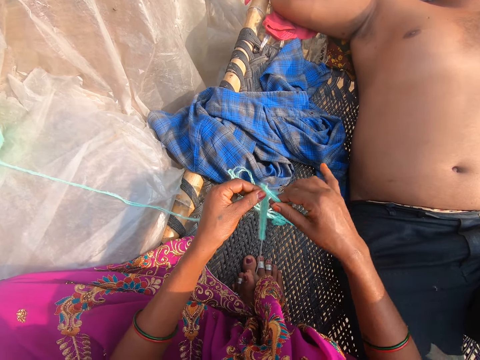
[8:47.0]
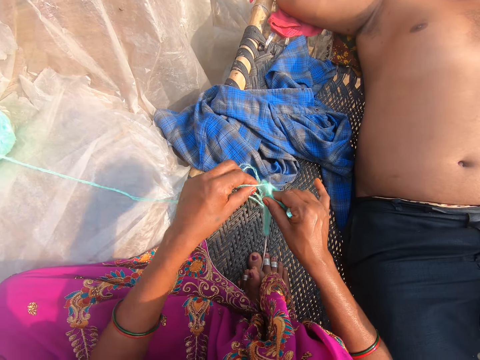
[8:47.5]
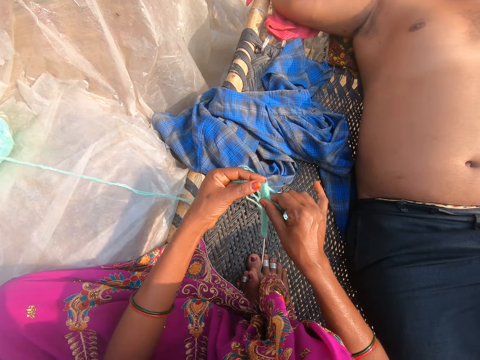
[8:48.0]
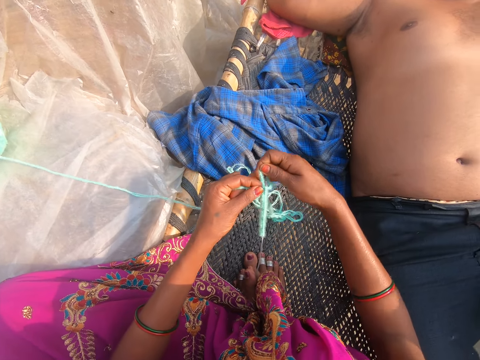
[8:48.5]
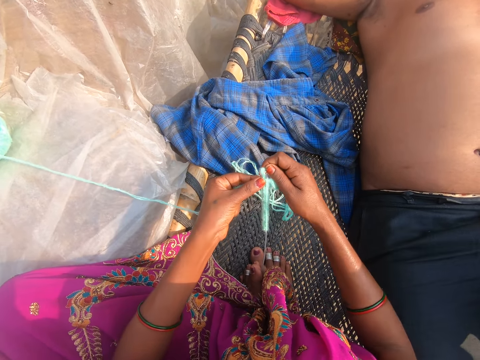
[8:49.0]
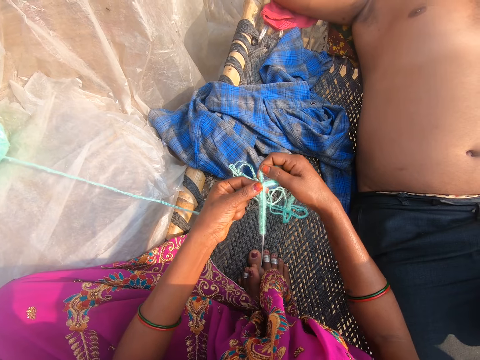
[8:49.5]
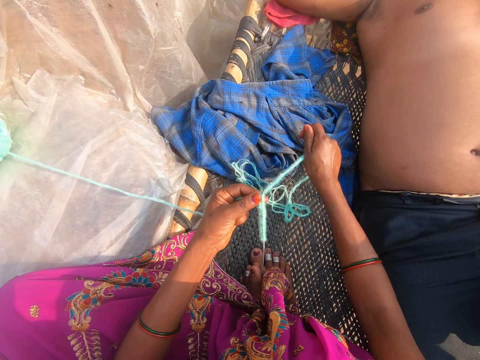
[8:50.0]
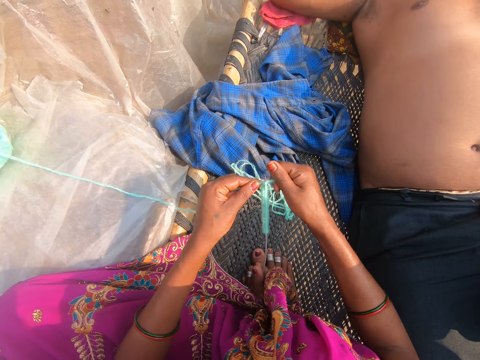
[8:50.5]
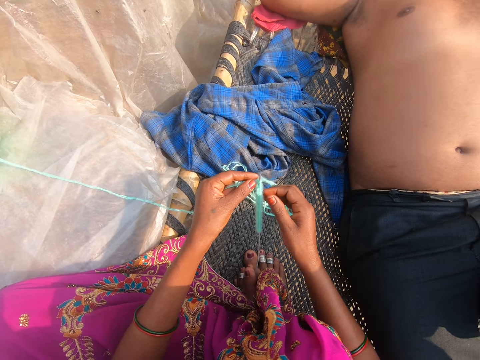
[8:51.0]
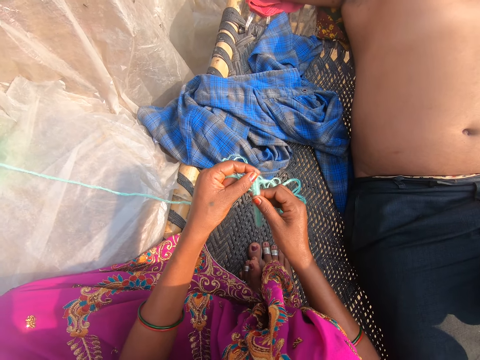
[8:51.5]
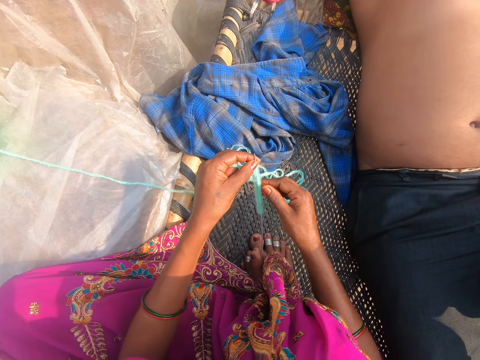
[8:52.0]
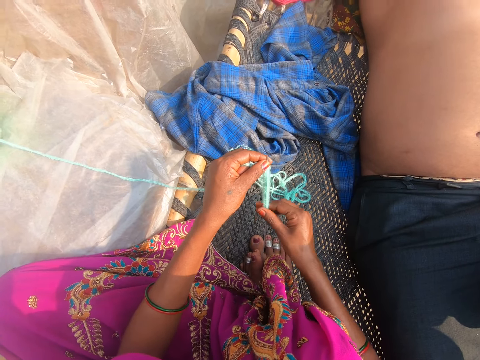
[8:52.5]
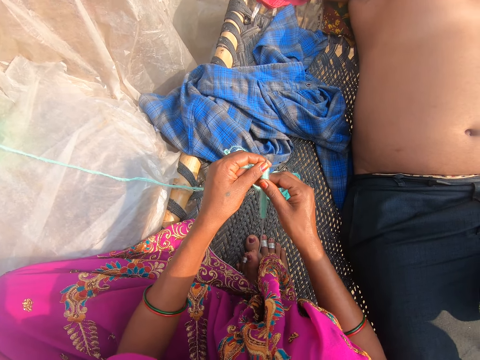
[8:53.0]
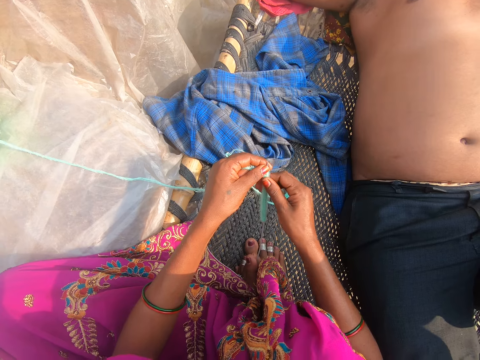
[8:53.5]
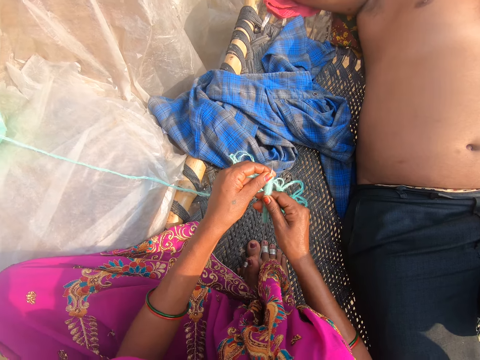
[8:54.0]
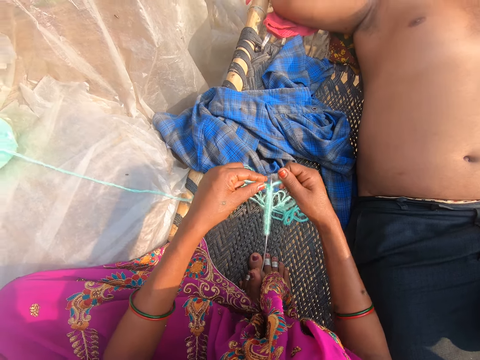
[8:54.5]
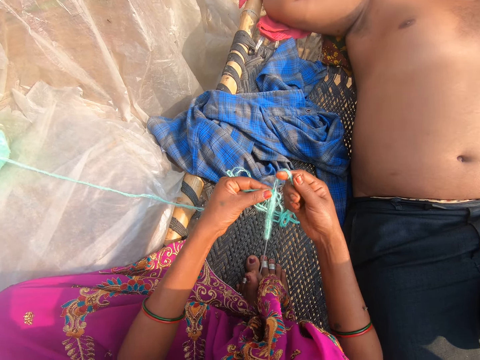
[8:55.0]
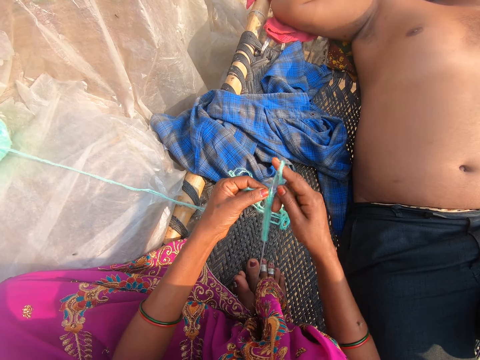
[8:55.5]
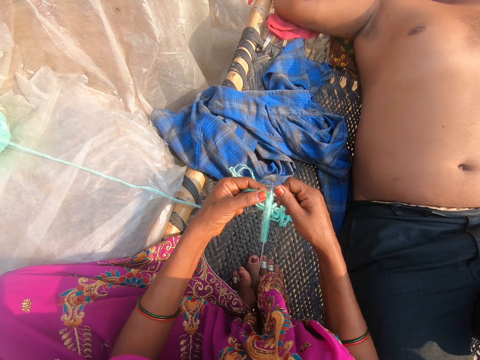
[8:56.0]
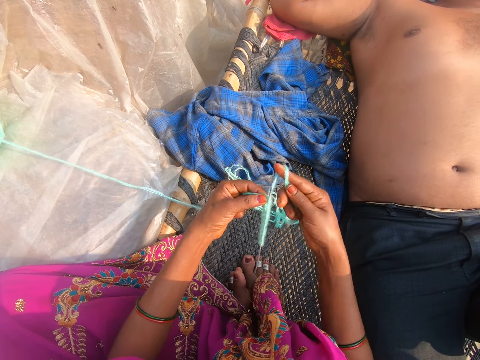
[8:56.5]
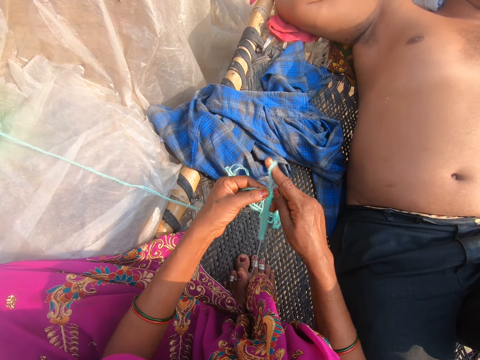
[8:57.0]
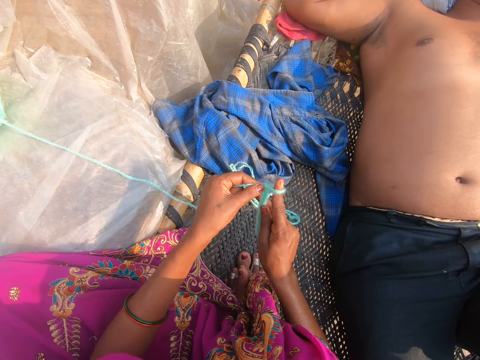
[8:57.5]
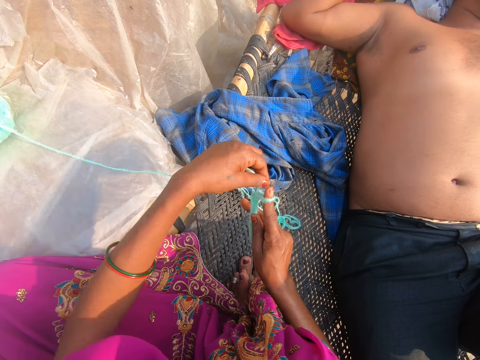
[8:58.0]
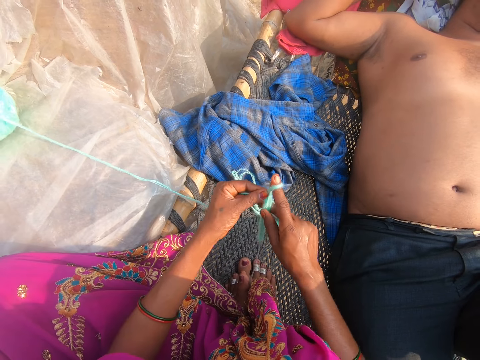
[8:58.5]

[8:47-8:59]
The camera wearer puts the thread around a crochet. A man converses with the camera wearer. The camera wearer pulls the thread. They converse with the man. They knit. They hold the thread. They put the thread around the crochet. They do it again.

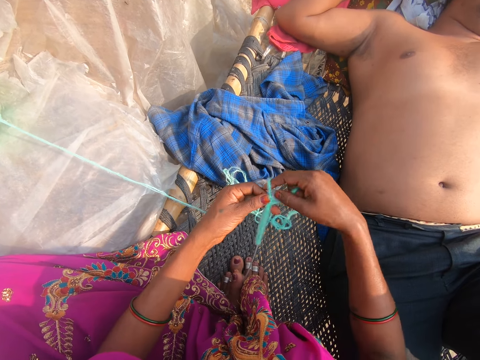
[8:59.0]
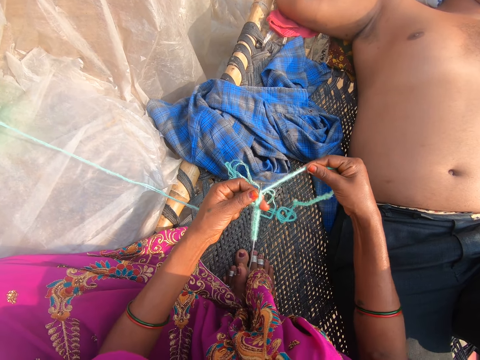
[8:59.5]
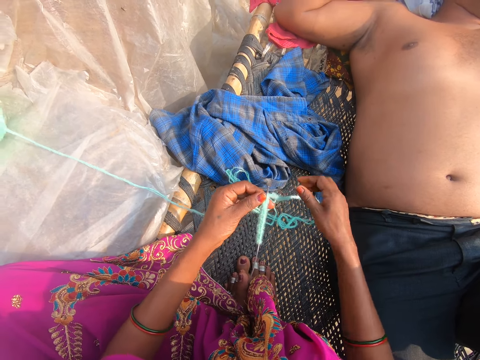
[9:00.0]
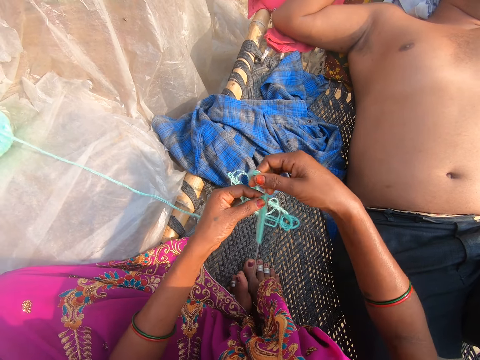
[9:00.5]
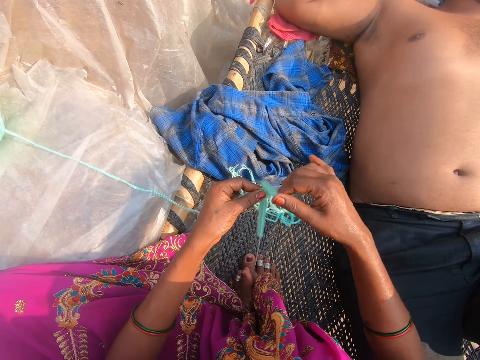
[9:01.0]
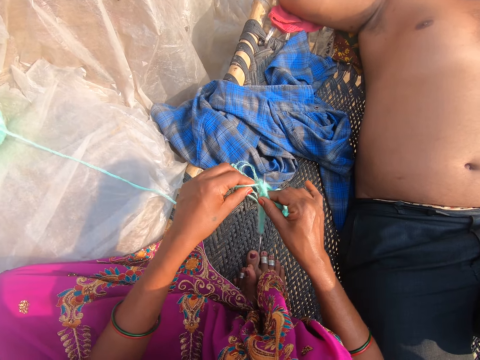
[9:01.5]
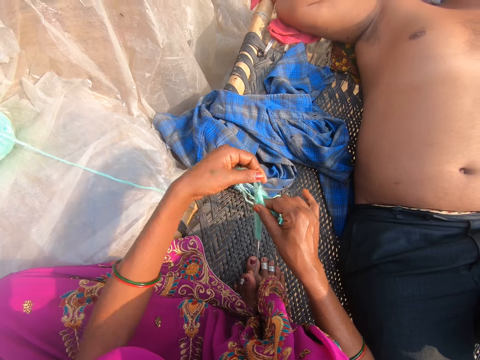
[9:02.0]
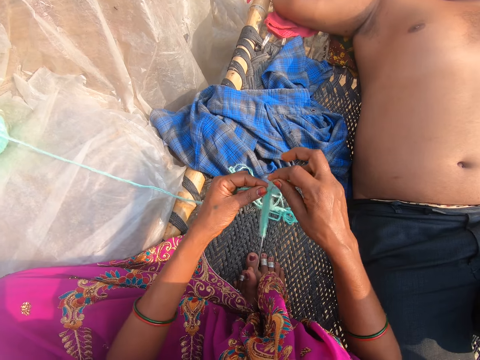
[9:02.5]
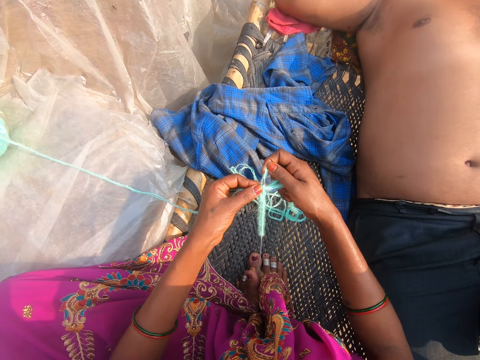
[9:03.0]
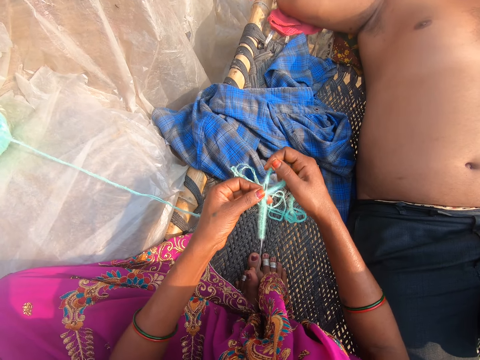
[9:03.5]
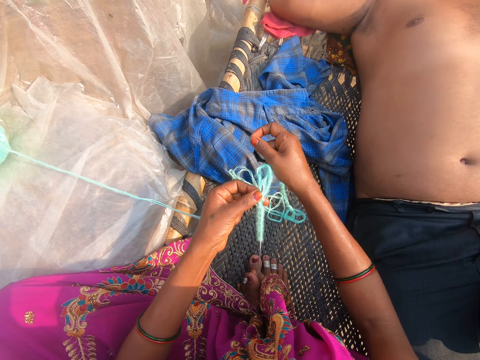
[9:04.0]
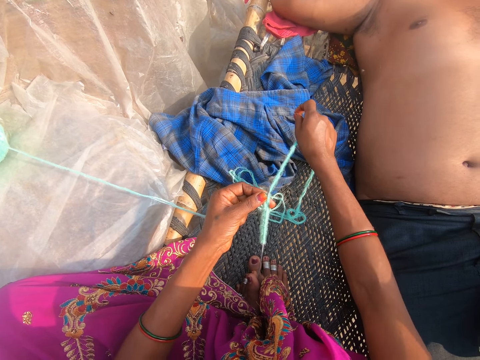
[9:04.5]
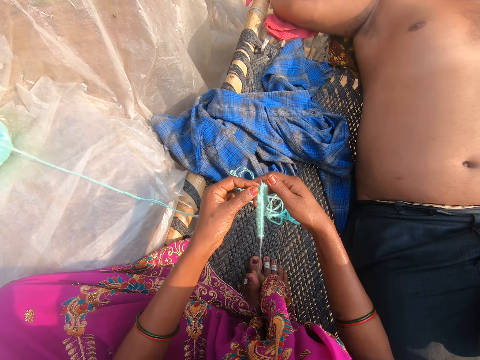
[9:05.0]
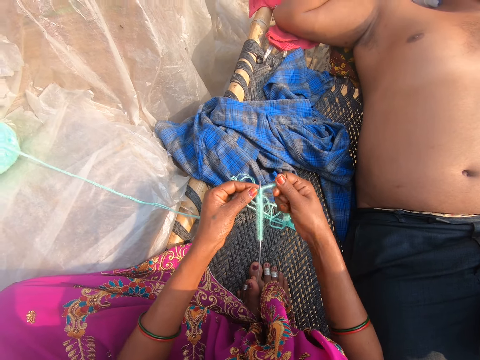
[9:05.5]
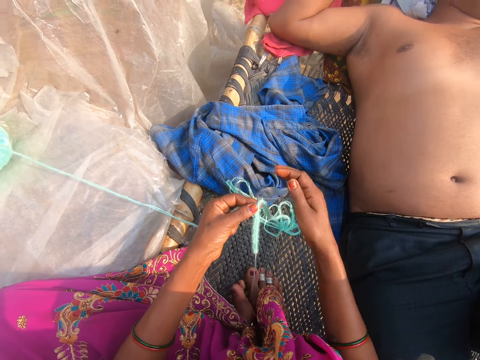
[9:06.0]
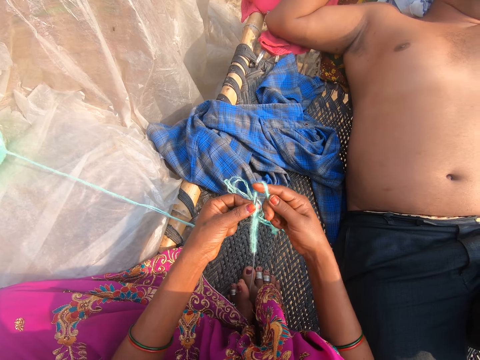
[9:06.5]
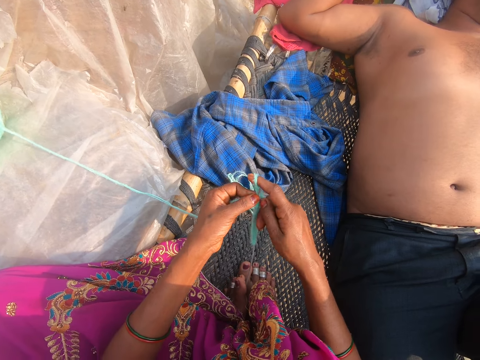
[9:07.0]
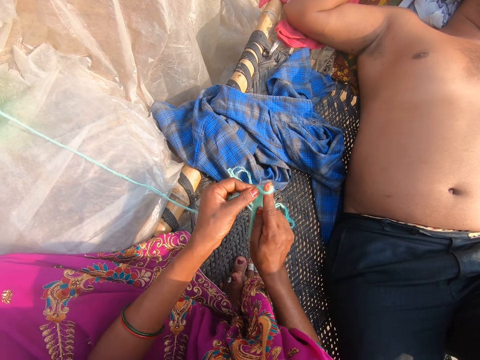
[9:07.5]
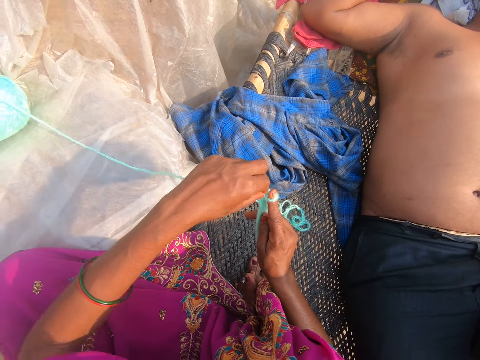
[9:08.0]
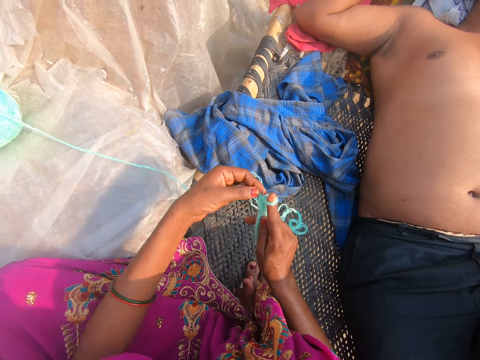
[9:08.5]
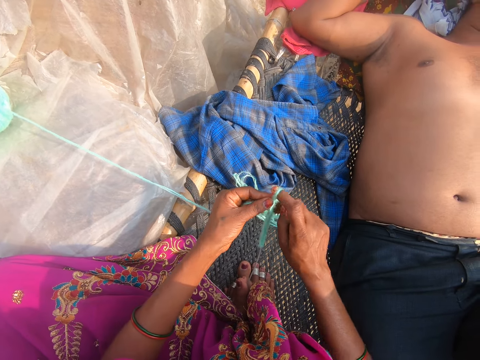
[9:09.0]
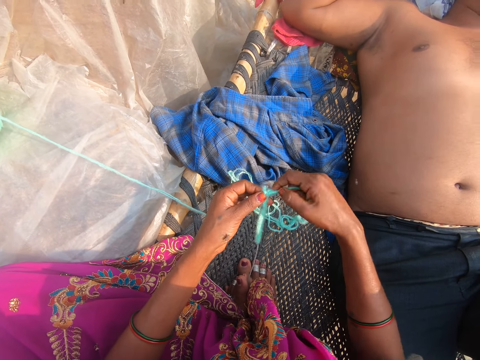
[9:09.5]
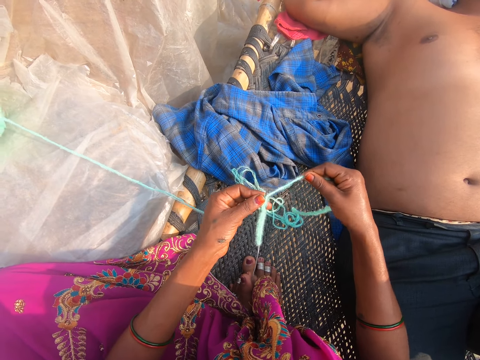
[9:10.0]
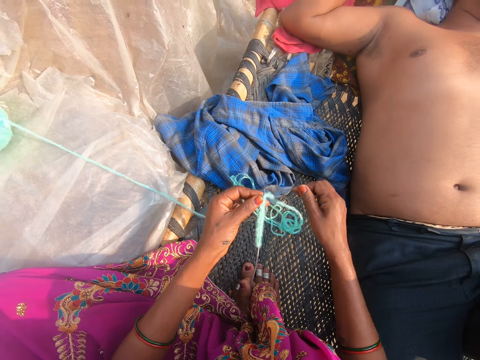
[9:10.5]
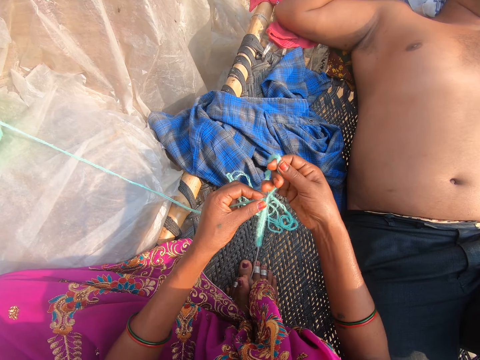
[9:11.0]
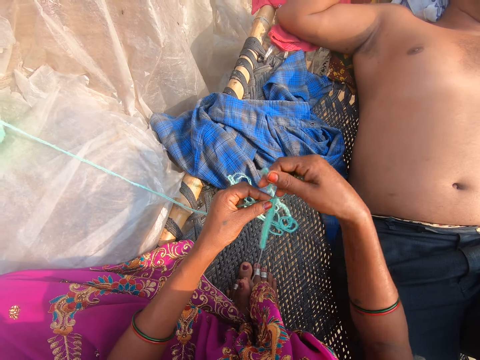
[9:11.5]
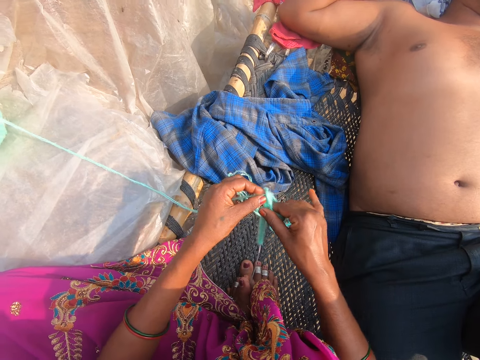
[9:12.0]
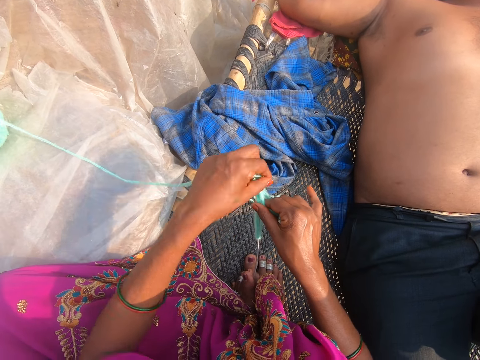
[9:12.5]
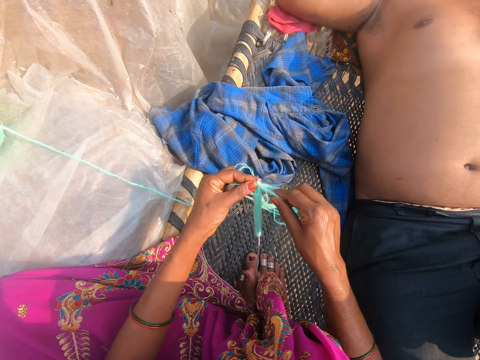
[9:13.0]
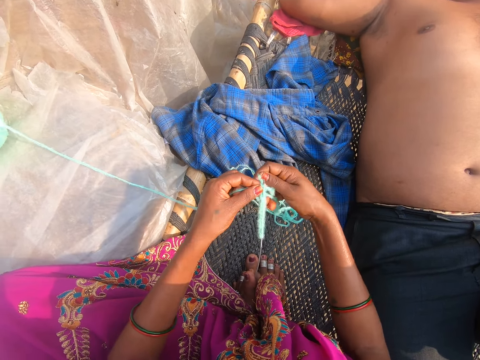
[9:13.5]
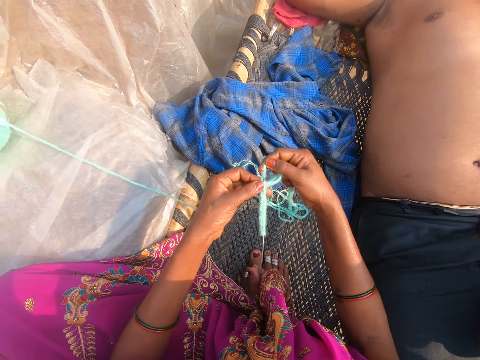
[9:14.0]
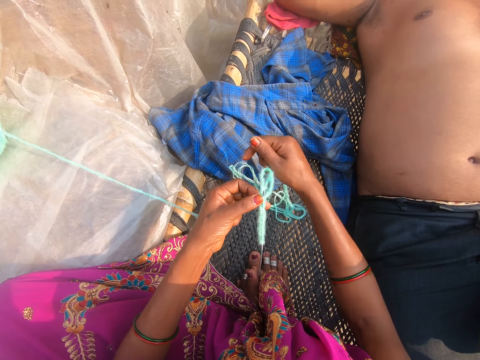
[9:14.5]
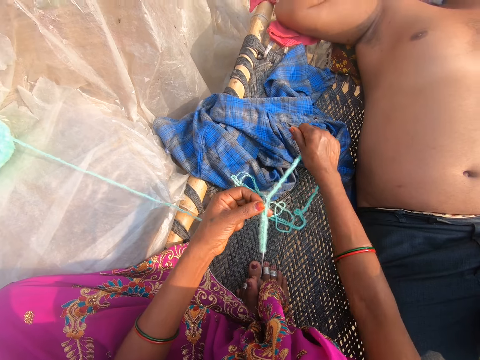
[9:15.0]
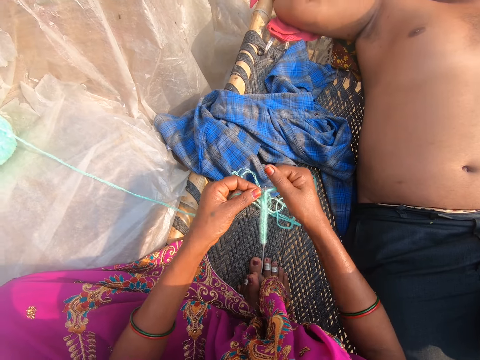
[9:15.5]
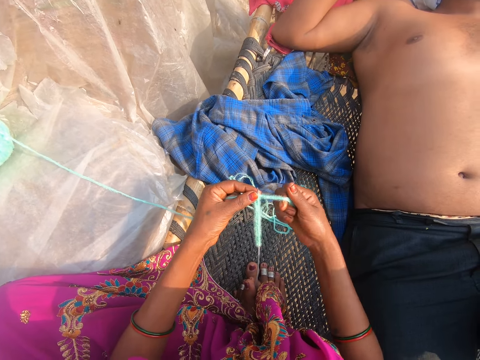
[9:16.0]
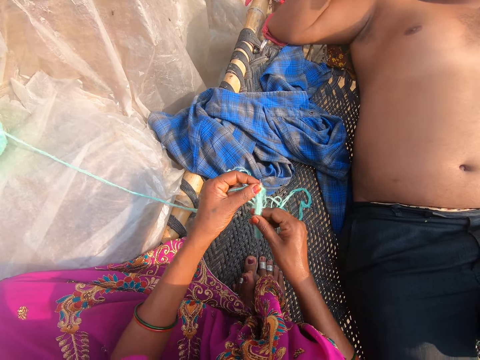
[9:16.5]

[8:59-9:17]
The camera wearer pulls the thread. A man converses with the camera wearer. The camera wearer knits. They converse with the man. They put the thread around a crochet. They pull the thread. They converse with the man. They put the thread around the crochet. They pull the thread. They knit. They converse with the man. They put the thread around the crochet. They pull the thread. They converse with the man.
